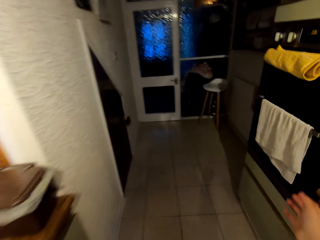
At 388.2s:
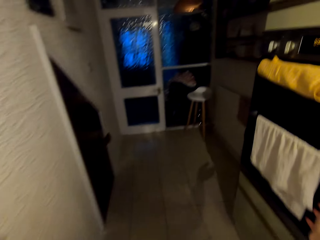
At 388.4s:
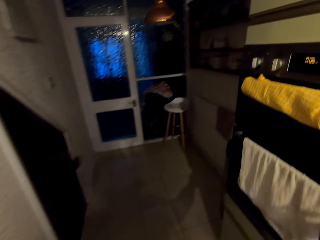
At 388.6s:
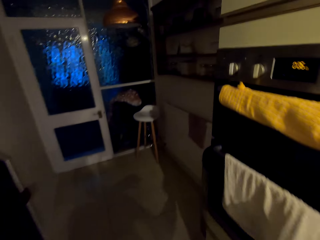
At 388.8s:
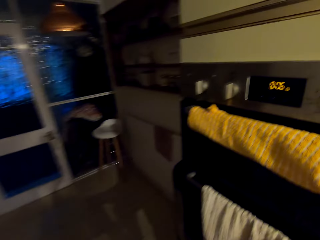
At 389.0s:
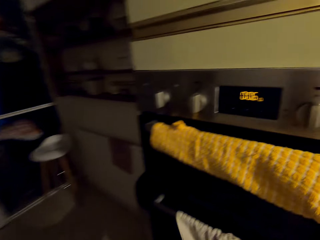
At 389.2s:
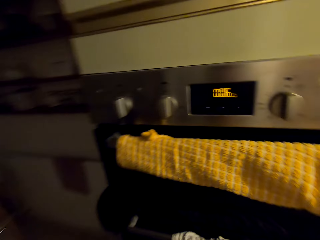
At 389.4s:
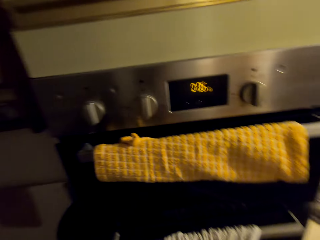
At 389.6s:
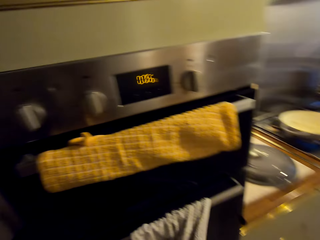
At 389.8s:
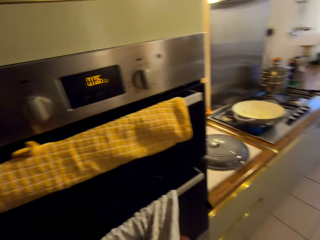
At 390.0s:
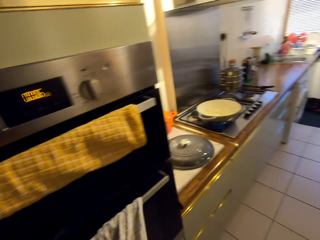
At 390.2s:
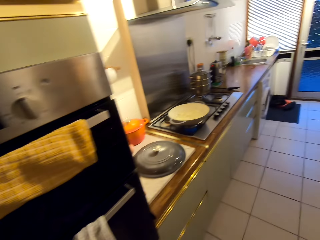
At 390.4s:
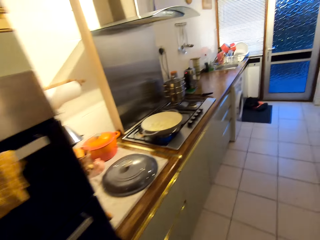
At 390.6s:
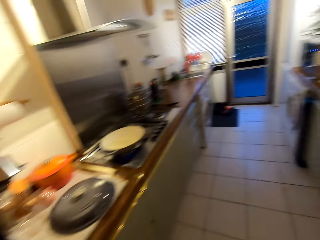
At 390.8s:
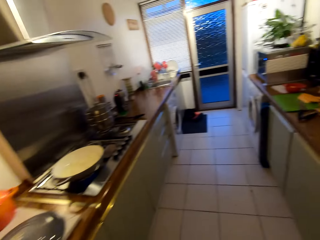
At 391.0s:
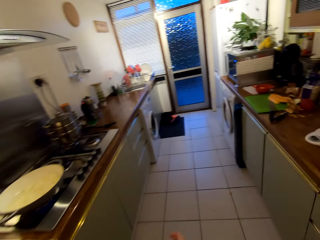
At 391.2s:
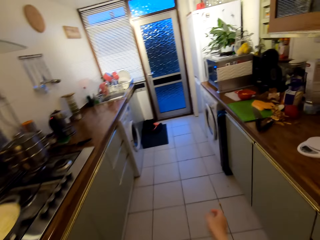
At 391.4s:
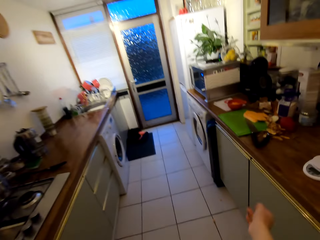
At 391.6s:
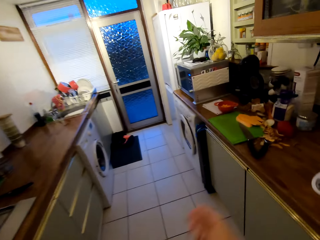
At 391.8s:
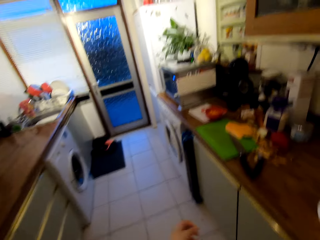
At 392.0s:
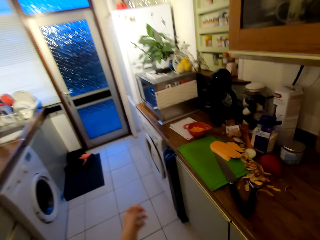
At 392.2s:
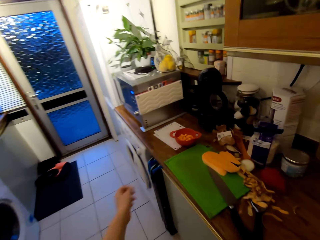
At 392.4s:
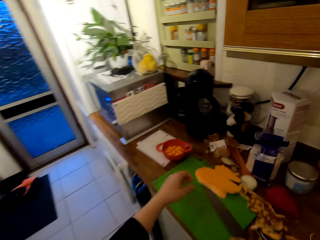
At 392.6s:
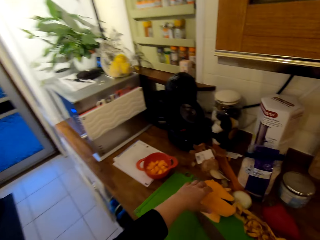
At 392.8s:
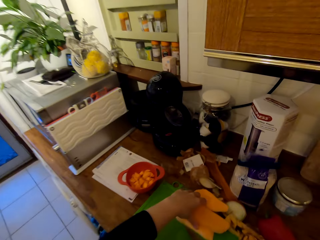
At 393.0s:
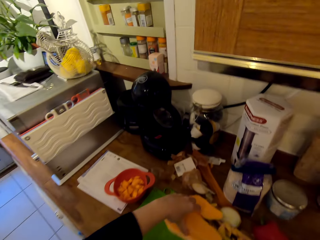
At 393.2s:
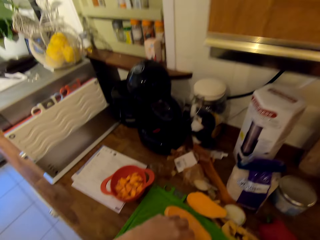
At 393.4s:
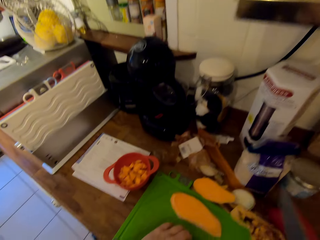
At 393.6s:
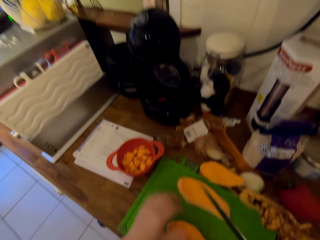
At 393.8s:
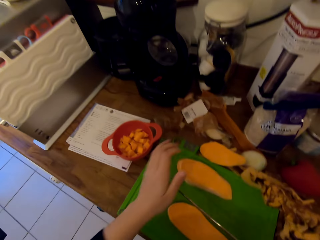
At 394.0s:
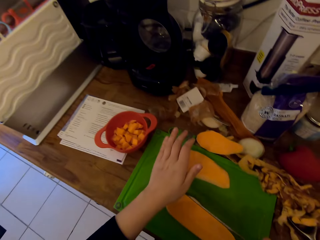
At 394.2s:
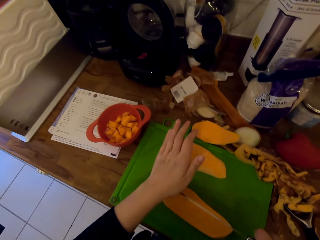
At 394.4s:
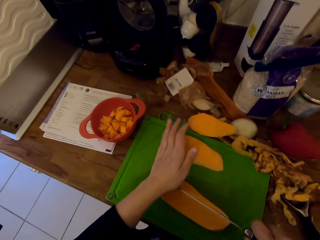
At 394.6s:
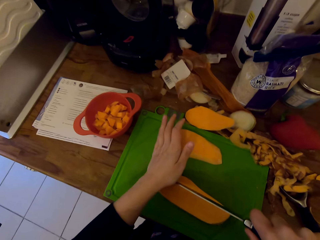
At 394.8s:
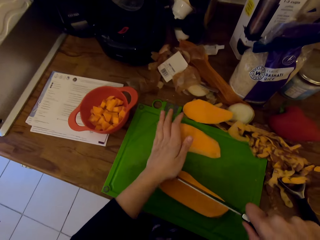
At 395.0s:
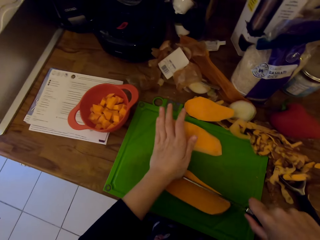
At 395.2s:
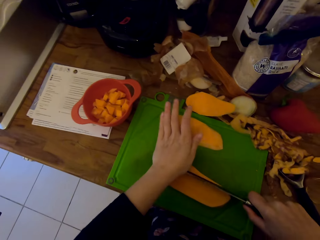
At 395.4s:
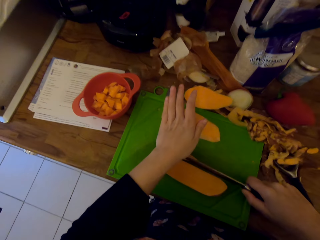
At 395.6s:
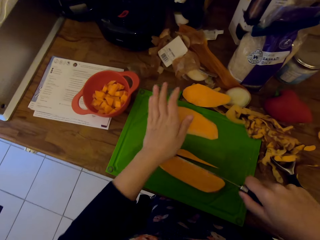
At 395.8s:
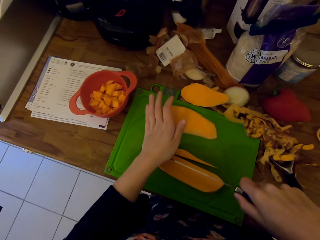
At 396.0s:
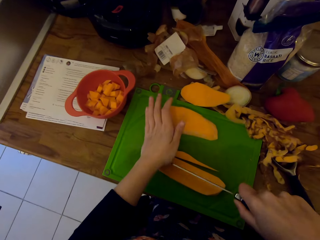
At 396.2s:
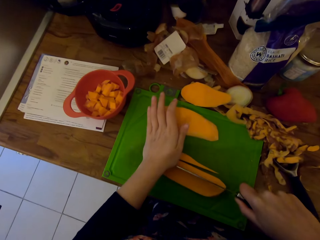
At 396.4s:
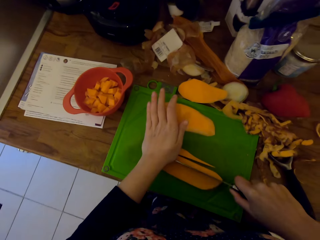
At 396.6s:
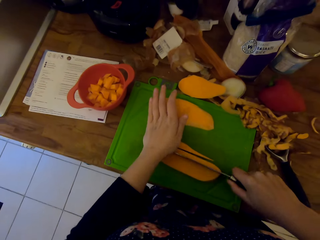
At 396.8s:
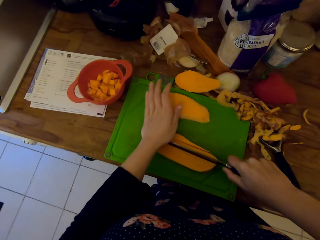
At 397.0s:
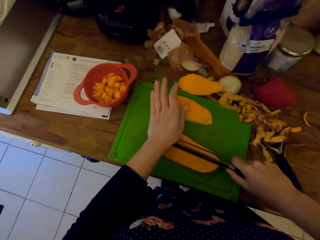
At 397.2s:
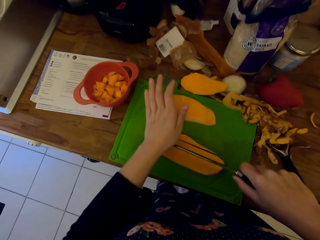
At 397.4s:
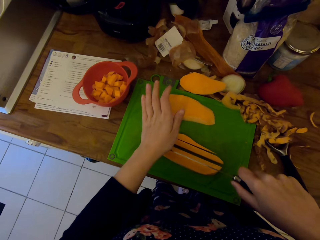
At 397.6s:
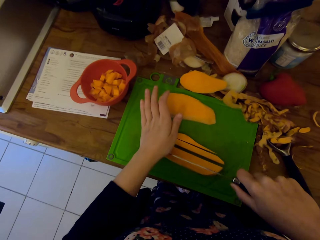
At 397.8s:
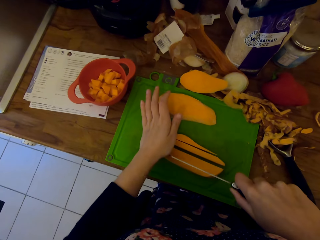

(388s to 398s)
The camera wearer wipes her hands on the hand towel. She turns around the kitchen and walks towards the chopping board. She picks up a knife from the counter. She places a sweet potato on the chopping board. She slices the sweet potato into pieces with the knife.

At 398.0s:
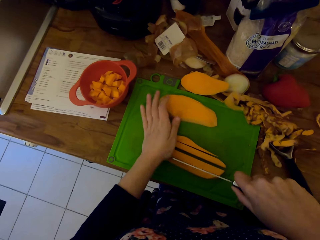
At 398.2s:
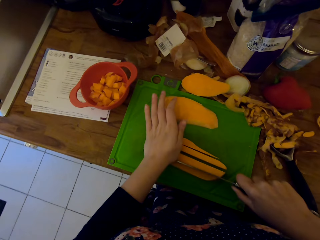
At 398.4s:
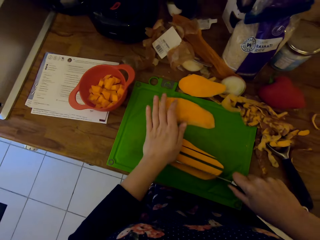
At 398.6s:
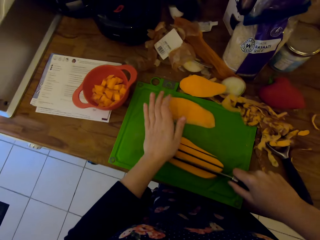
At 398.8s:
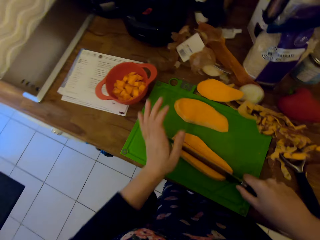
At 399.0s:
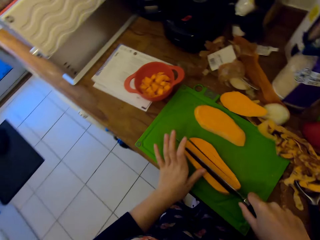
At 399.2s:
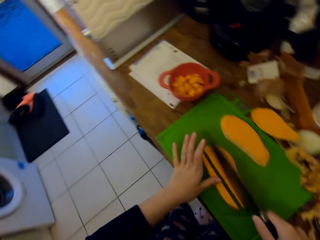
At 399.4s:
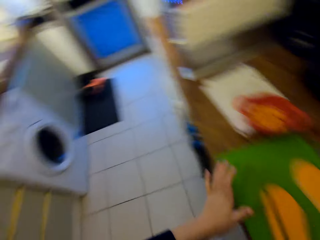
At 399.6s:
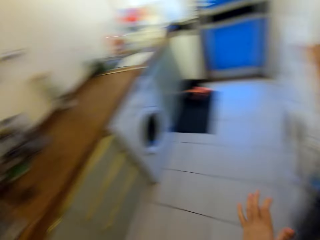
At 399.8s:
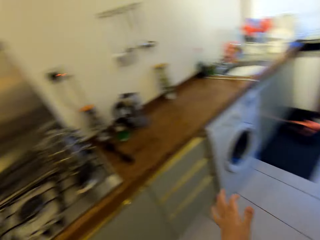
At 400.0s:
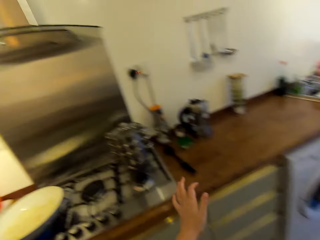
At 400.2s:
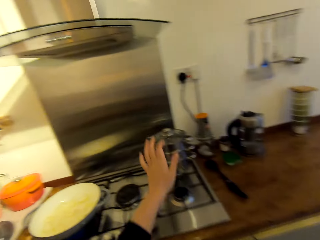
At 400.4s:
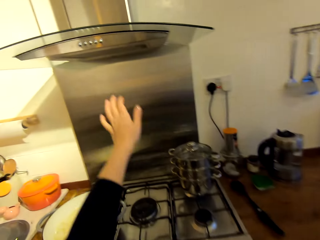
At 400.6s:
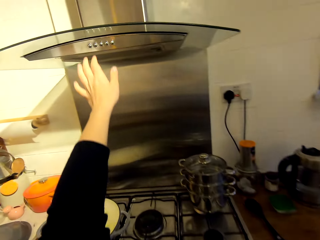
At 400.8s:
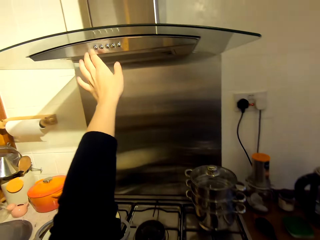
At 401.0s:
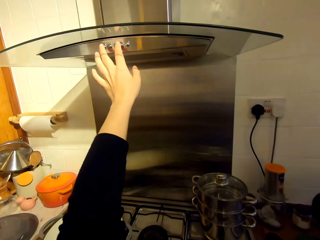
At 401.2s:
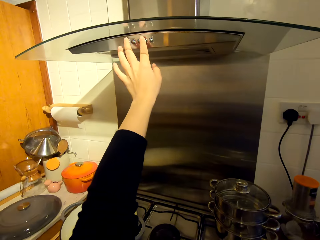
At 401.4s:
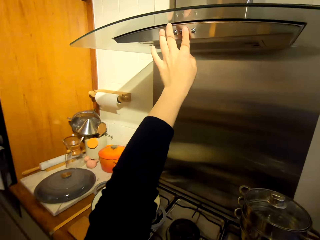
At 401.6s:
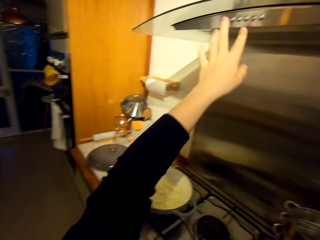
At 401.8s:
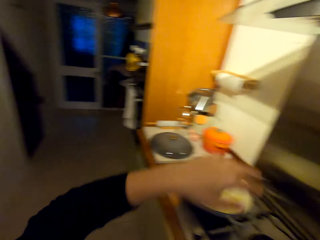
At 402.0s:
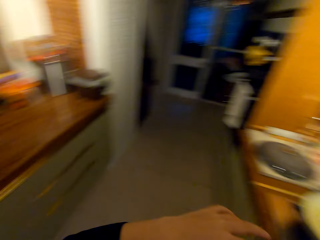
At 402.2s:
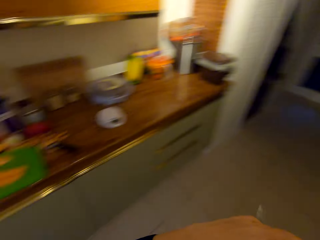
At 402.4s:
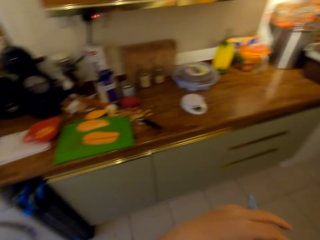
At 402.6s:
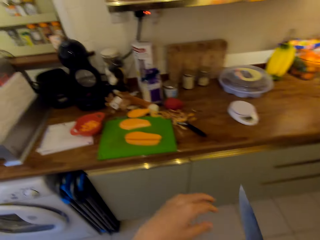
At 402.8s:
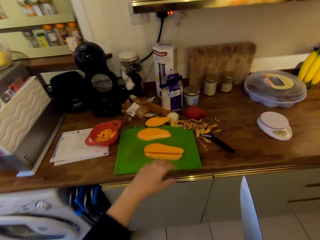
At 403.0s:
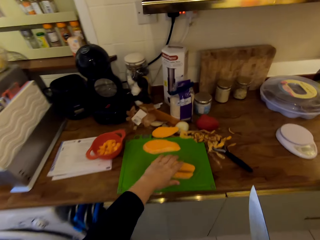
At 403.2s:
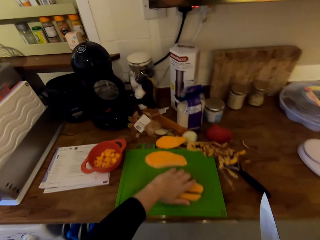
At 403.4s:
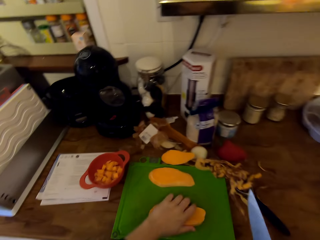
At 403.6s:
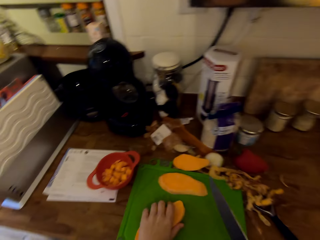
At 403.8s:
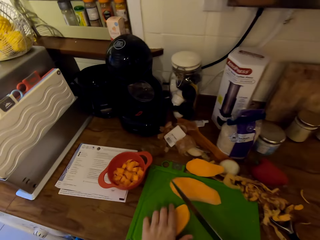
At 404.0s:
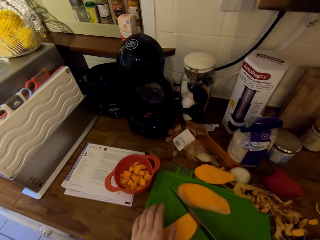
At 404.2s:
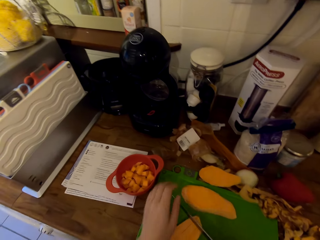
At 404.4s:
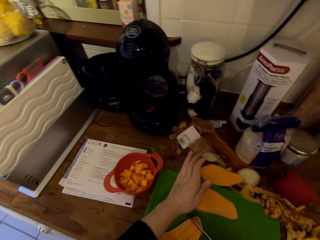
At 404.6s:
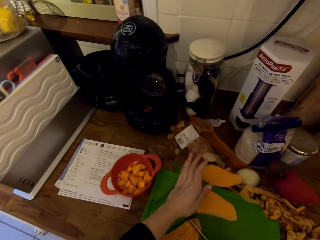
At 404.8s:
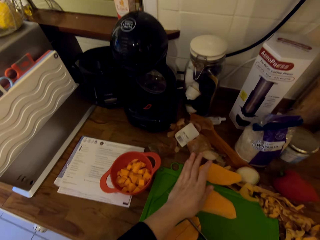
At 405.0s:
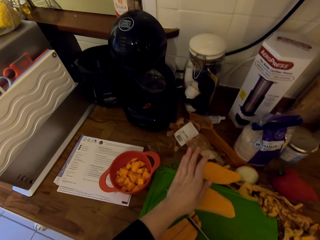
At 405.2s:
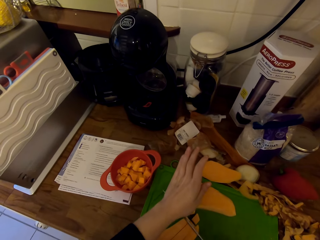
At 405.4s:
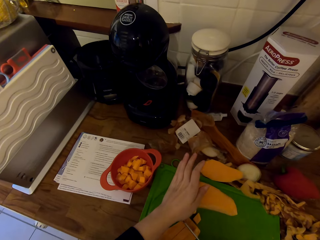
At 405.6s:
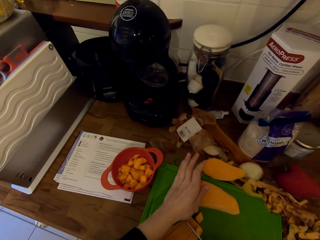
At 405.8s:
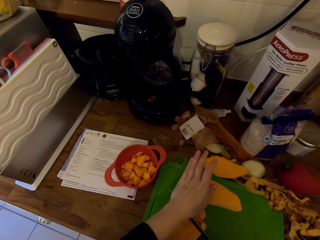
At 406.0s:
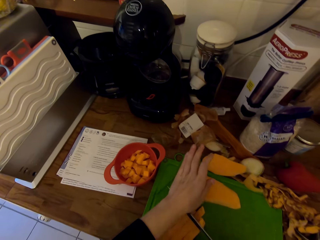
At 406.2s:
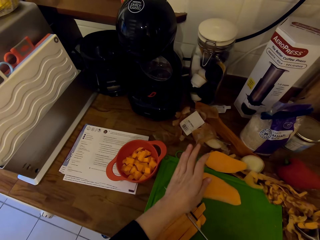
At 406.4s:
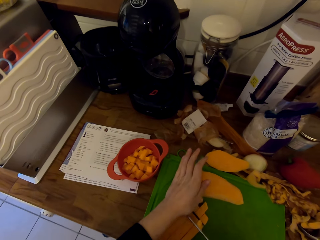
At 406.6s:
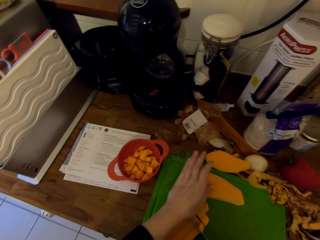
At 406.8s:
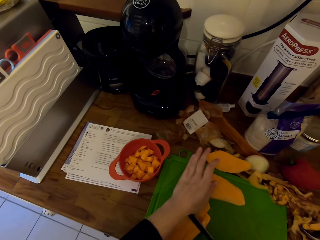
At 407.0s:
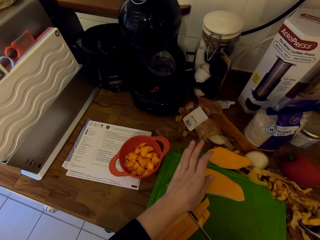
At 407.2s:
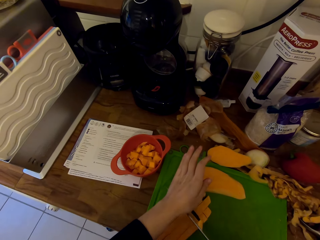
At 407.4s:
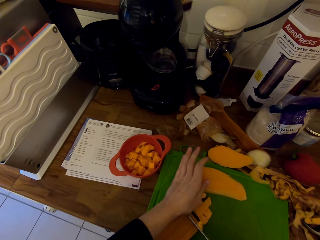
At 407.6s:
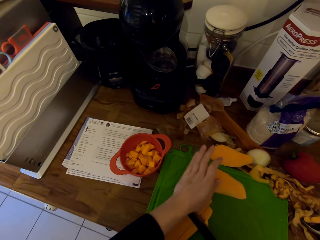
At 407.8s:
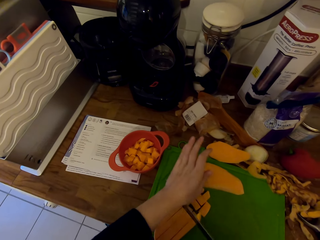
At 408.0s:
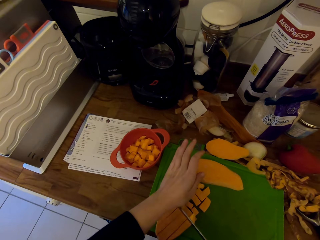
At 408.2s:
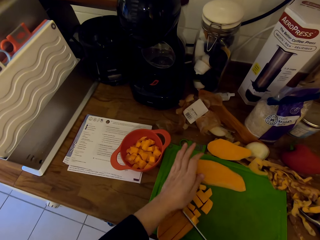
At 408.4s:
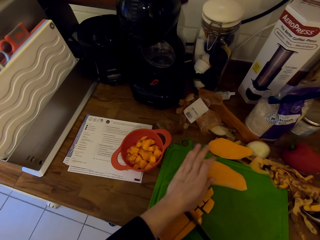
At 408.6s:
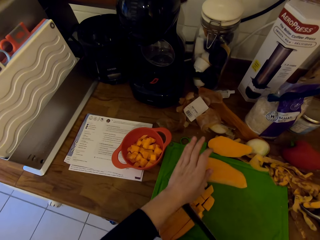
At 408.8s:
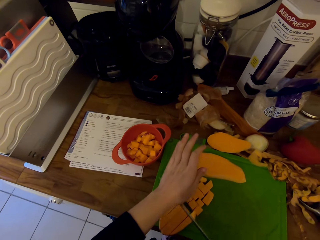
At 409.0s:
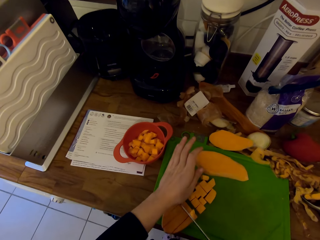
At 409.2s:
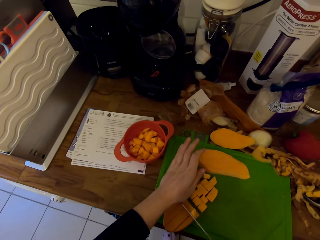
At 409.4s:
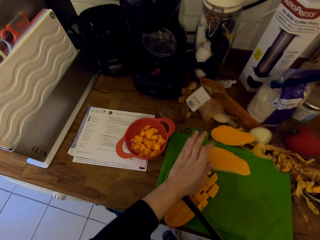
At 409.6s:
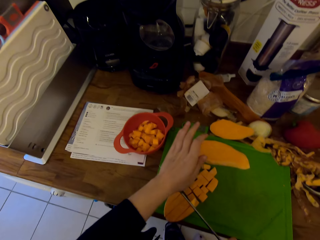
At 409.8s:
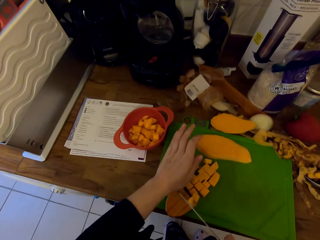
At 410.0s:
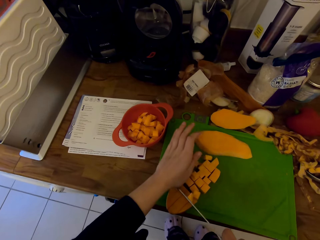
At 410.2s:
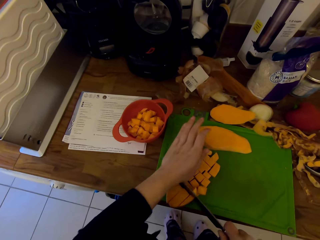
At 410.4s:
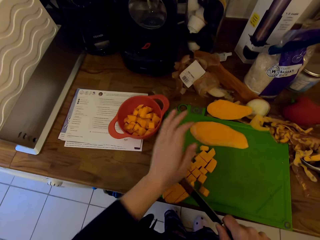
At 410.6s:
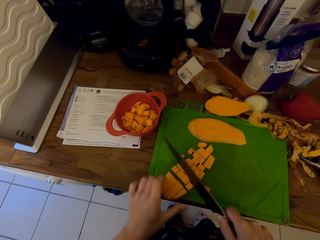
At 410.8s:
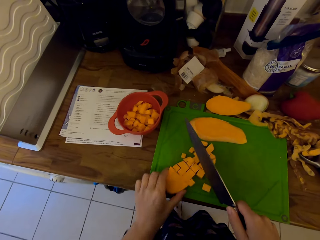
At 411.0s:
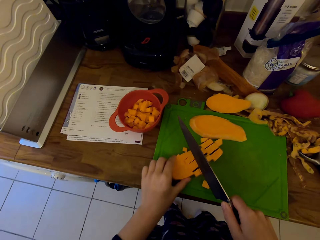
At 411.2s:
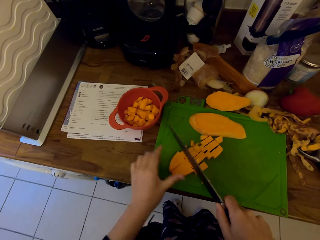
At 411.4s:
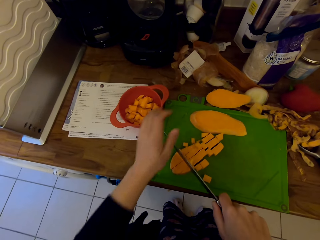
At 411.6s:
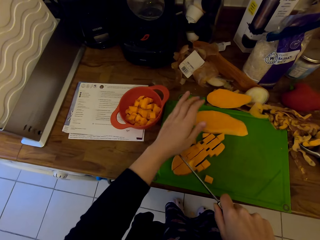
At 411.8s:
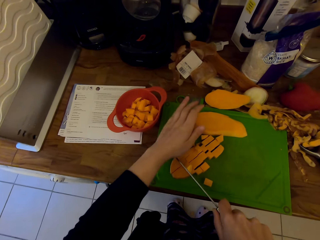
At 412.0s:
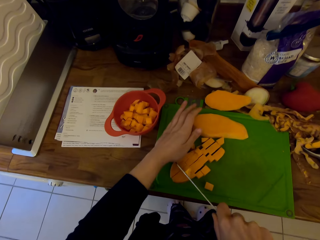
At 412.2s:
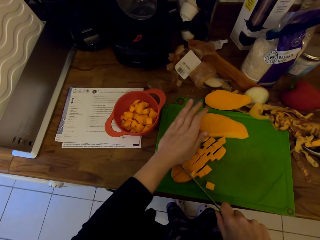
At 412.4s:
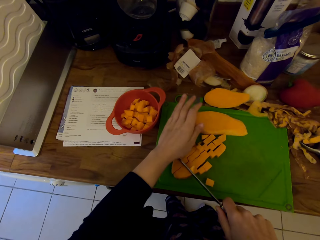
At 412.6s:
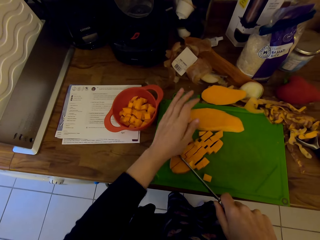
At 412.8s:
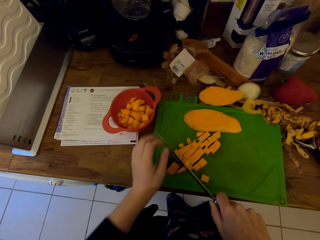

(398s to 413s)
The camera wearer turns around the kitchen, moves towards the cooker. They press the button on the hood. They turn towards the counter and move towards the counter. They cut the sweet potato into pieces with a knife.
